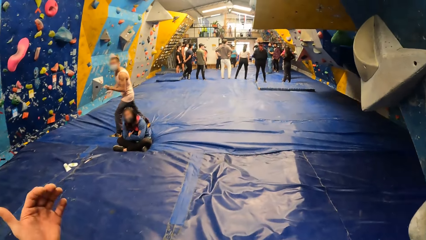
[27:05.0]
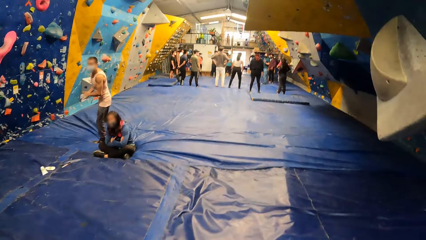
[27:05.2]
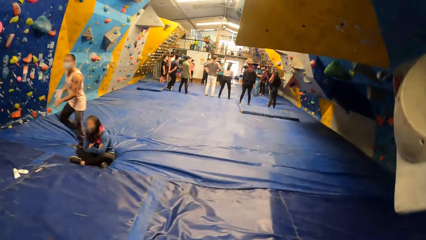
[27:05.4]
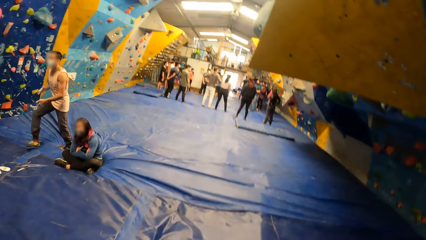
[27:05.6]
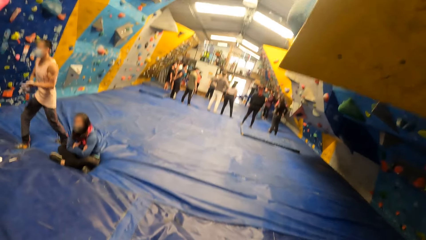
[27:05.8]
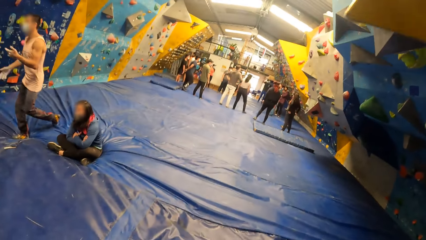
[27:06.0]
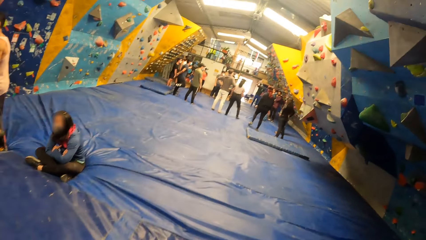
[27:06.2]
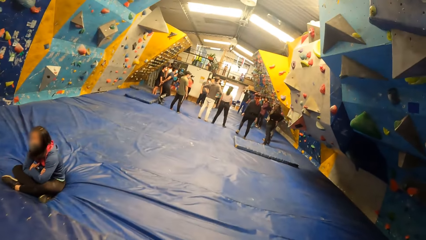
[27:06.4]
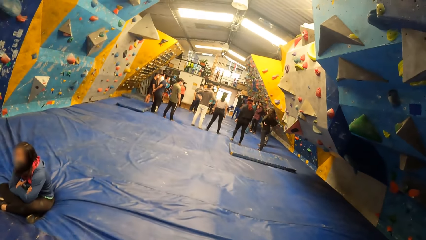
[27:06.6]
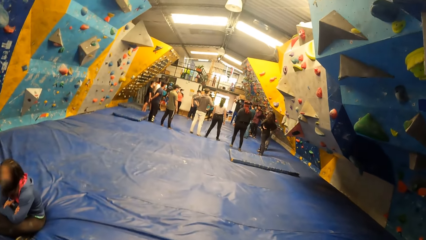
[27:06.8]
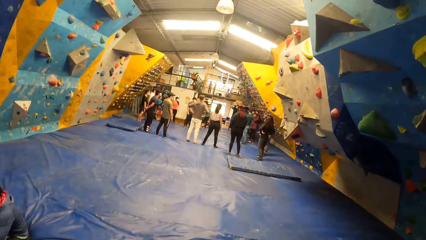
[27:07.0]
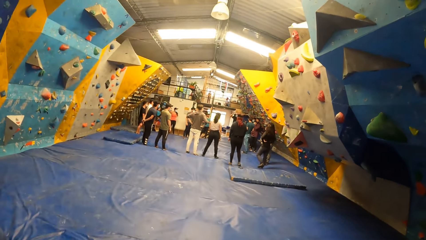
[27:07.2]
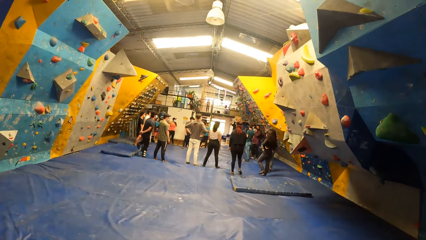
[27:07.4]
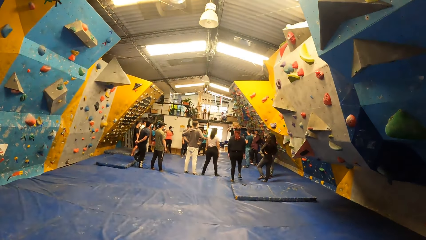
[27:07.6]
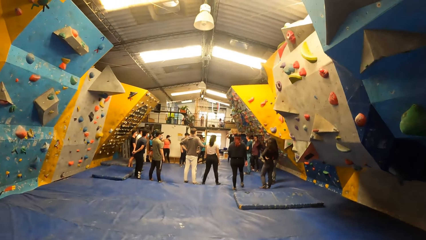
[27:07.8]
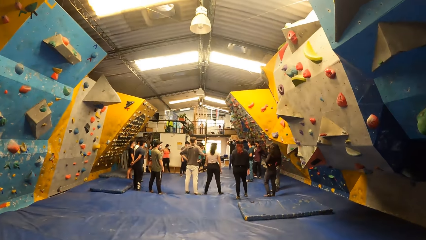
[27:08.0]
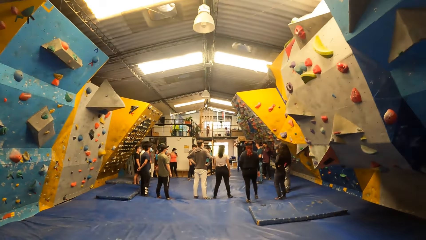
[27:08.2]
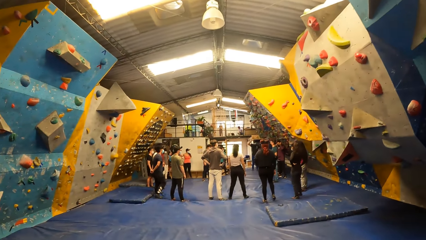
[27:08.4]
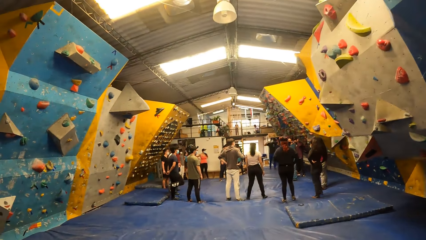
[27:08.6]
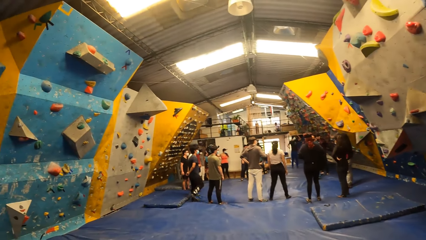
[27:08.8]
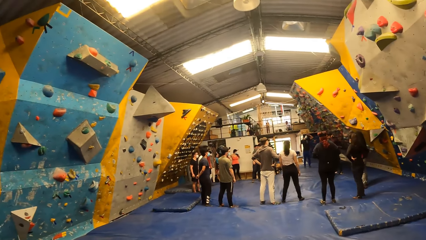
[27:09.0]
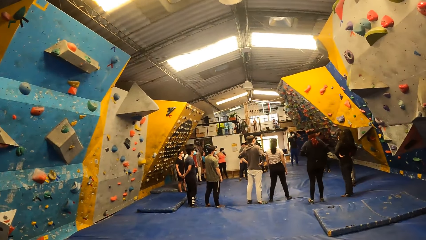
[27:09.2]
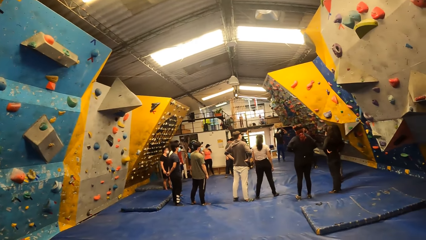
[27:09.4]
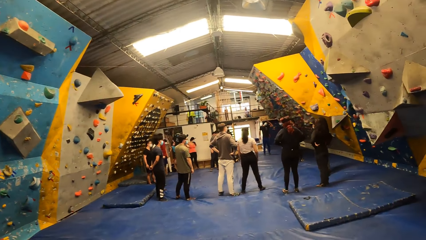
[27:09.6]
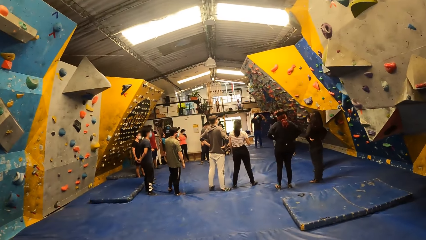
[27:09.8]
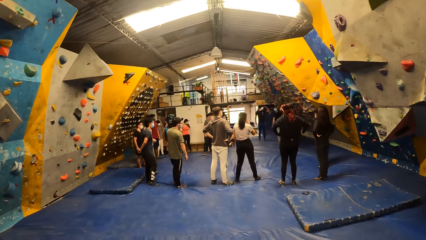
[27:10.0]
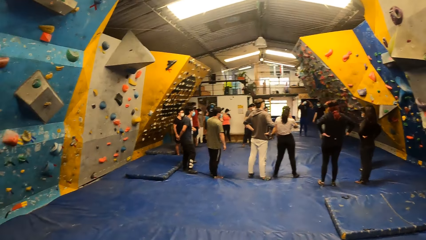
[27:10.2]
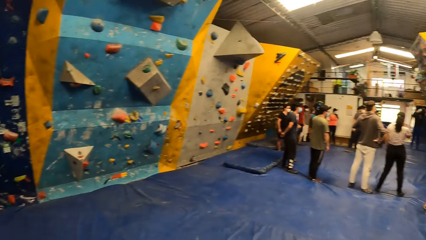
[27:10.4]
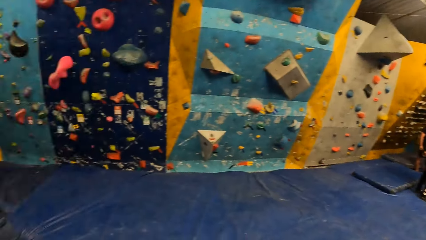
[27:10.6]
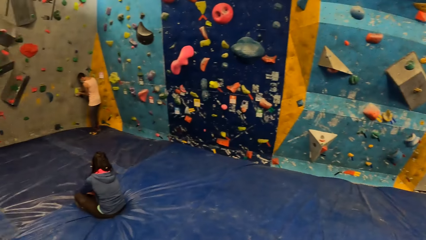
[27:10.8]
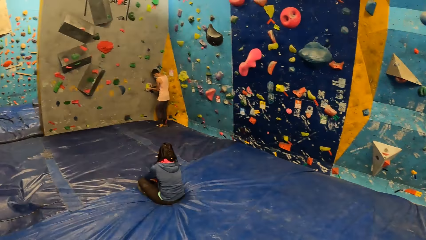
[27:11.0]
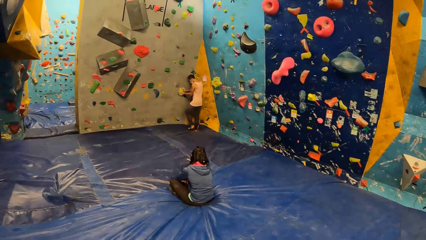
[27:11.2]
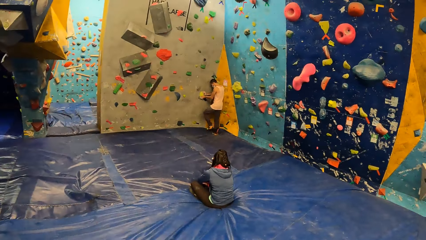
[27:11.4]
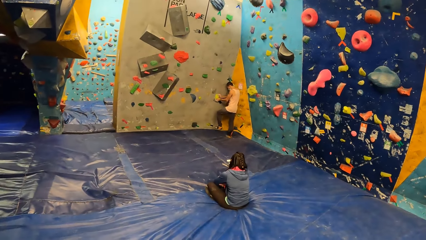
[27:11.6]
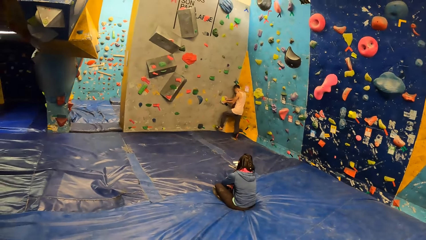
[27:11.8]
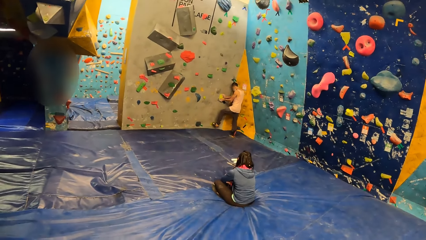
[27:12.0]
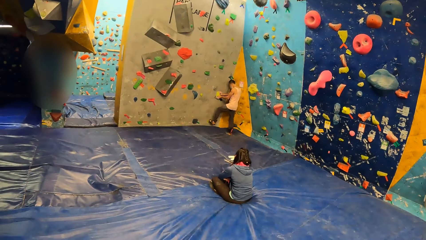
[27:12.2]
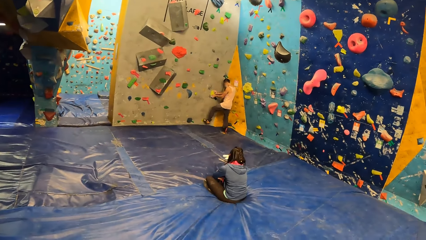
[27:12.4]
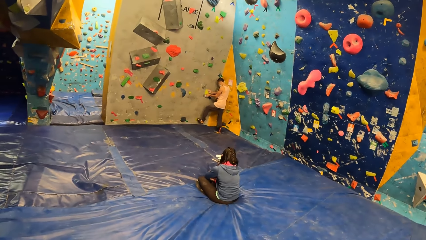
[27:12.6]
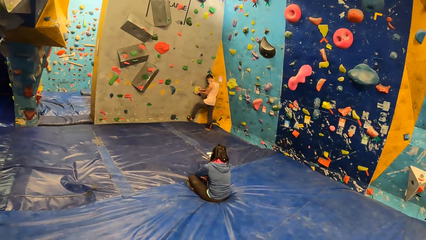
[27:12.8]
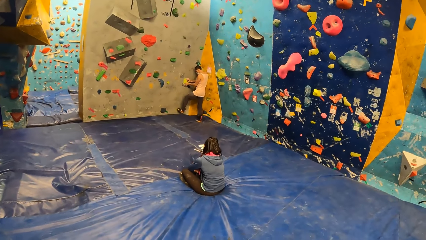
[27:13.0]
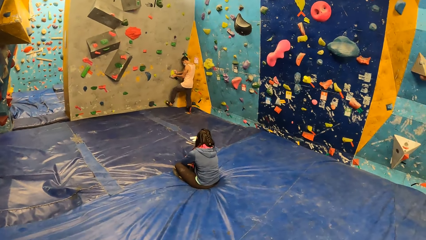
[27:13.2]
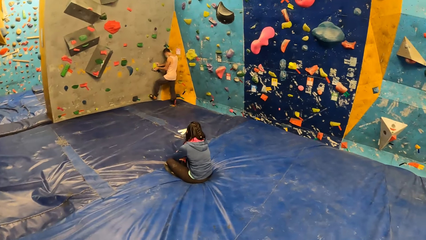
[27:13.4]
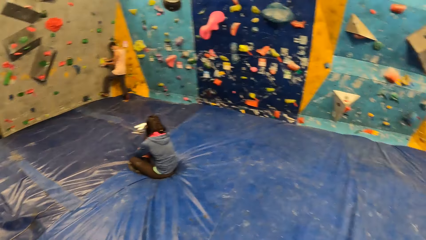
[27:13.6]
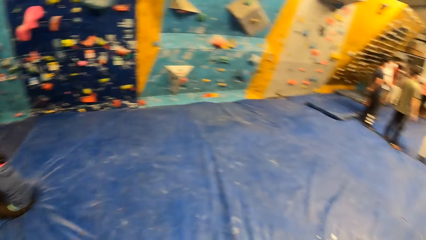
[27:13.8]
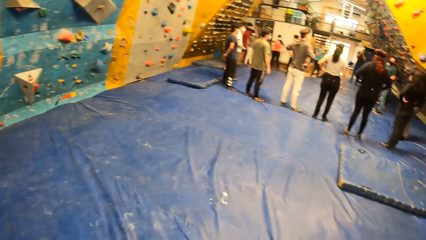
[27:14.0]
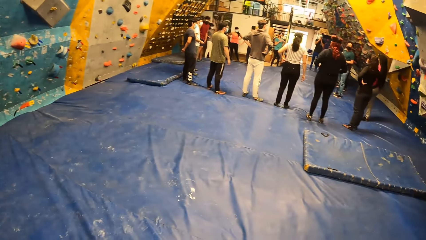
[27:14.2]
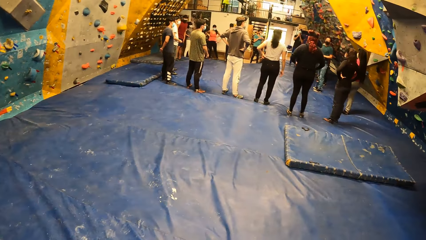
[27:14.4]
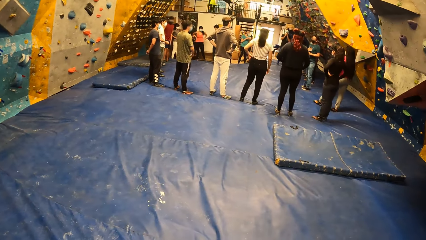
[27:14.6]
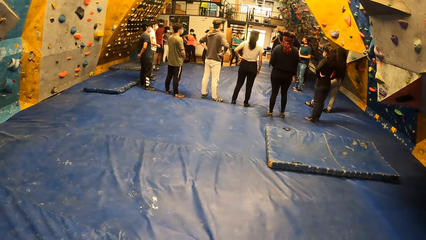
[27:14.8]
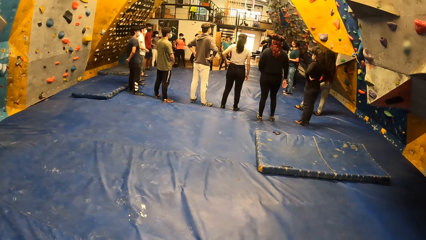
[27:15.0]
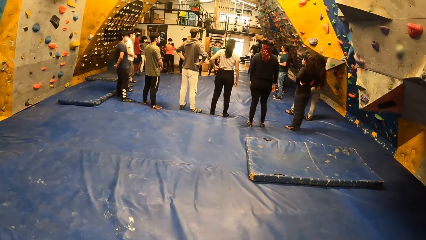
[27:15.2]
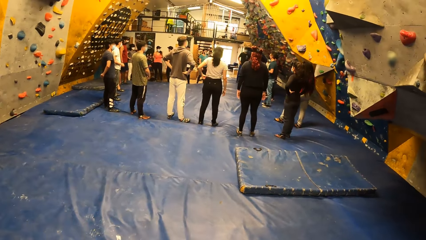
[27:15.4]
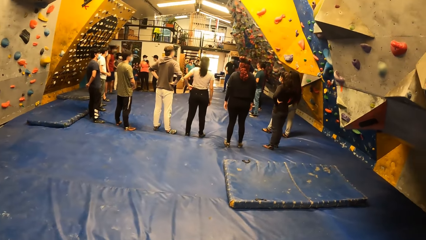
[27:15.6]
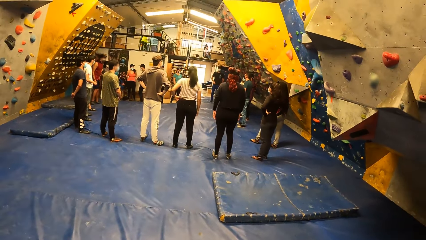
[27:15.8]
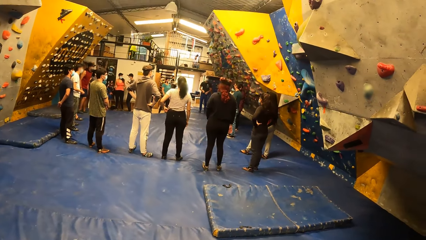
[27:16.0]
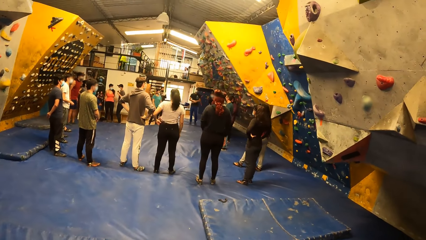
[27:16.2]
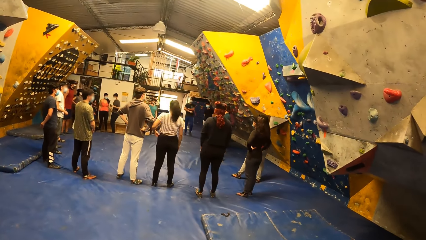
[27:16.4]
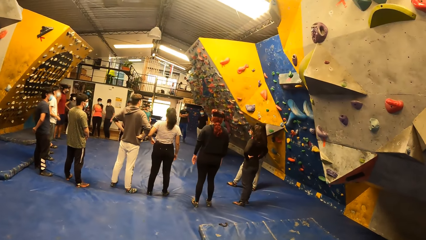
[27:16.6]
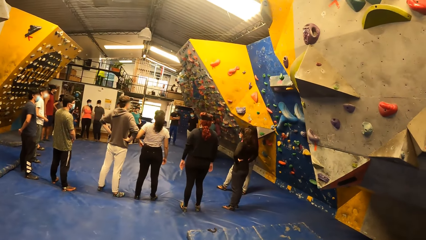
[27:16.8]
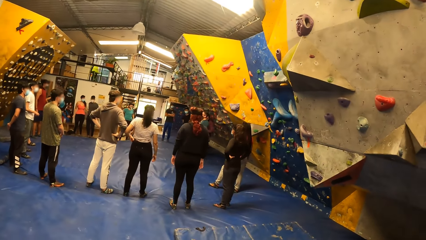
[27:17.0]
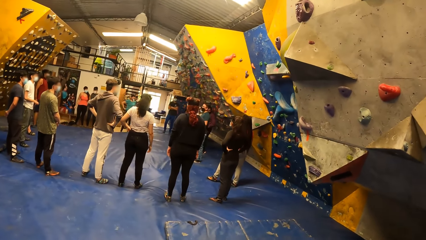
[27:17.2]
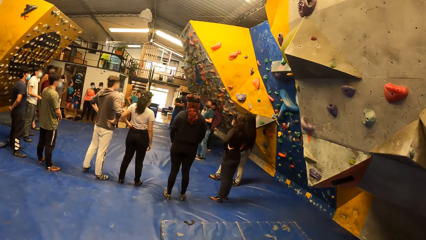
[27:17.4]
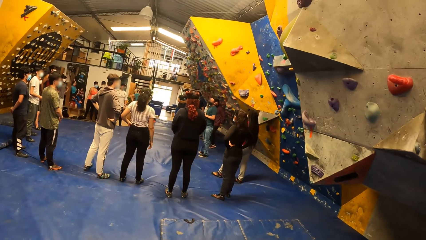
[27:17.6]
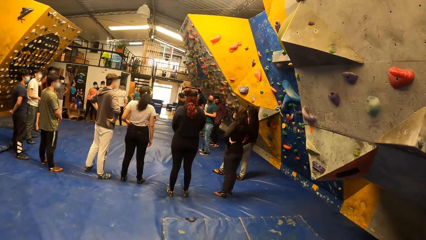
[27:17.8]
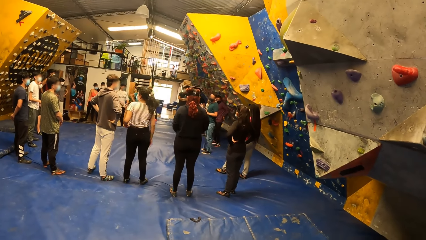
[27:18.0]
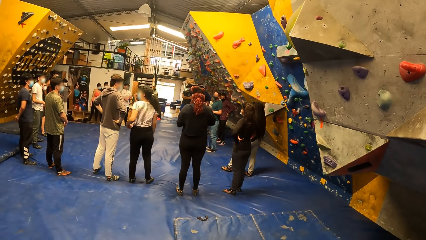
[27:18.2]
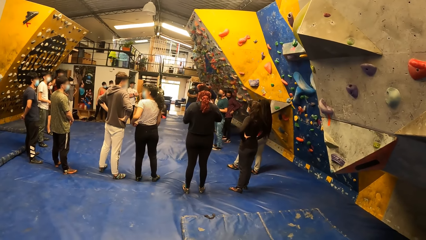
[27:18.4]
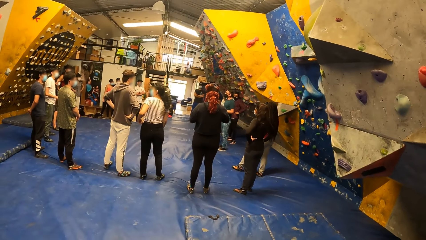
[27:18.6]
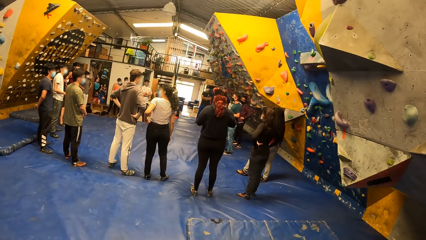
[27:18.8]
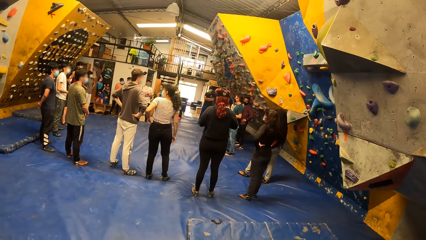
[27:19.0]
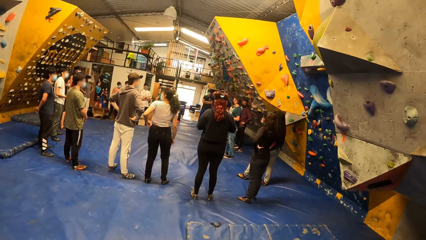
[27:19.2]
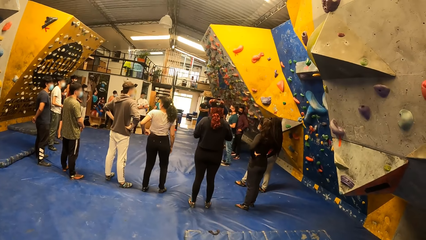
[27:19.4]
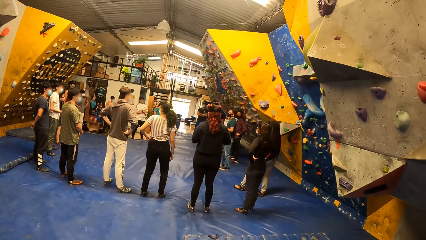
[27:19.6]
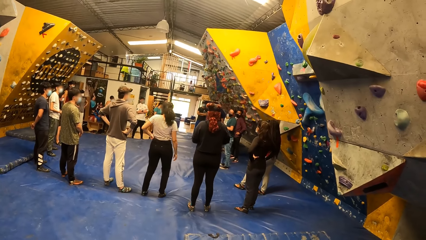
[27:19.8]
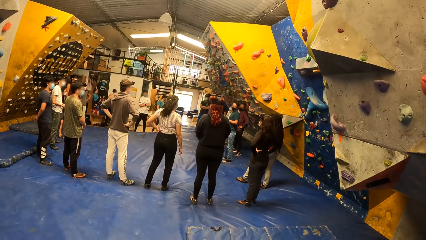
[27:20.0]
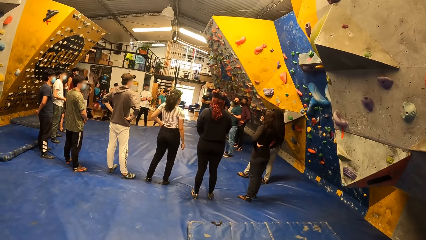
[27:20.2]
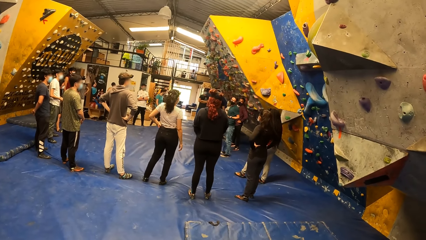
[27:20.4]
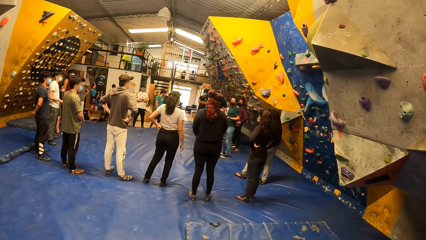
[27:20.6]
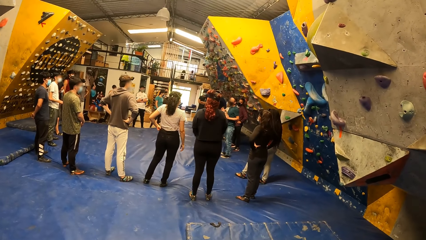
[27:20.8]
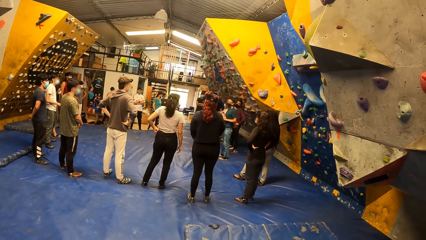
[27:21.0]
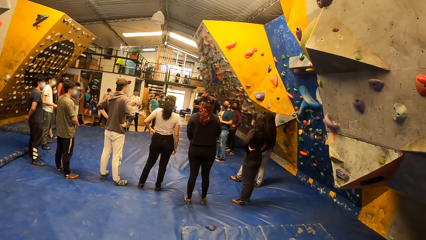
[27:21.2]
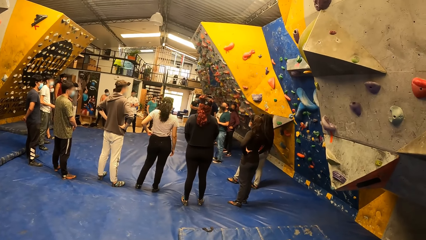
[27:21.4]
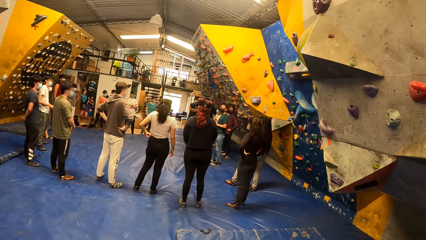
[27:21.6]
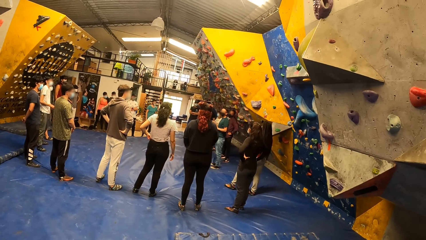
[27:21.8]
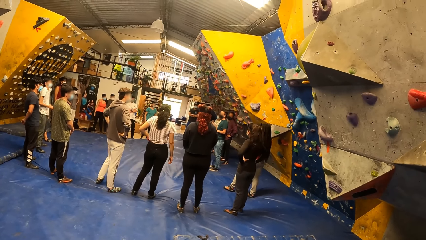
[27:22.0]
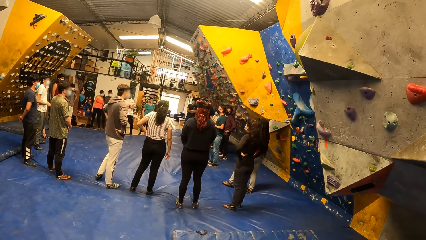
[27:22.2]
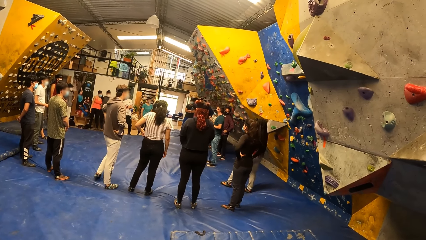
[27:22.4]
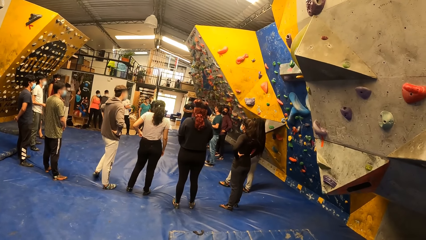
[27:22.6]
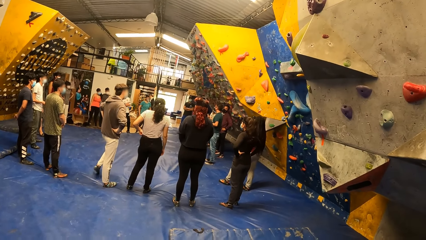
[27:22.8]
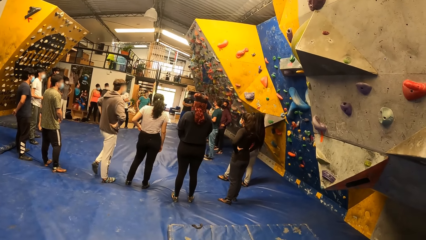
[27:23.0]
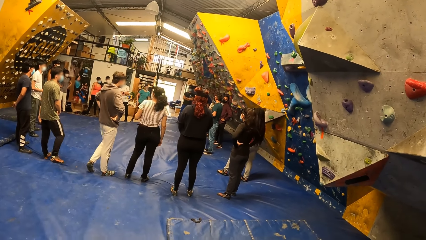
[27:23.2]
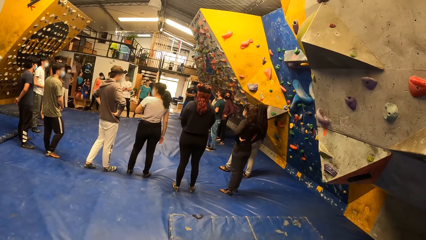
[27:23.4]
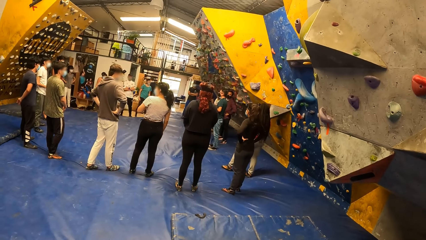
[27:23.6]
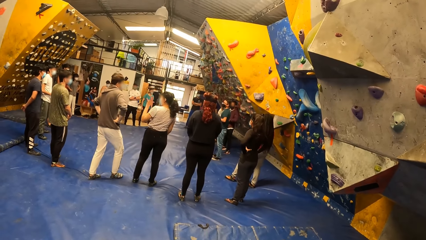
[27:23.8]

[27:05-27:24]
The camera wearer enters another recreation area. They walk towards a group of people. They turn around. They look at a man. They turn around. They look at the group of people. They get closer. They stand at one place.
